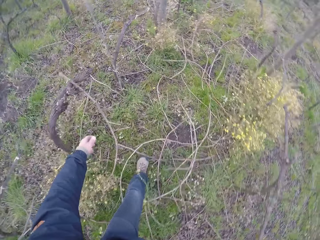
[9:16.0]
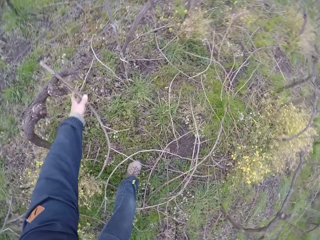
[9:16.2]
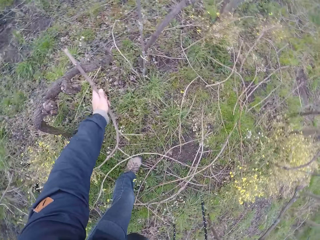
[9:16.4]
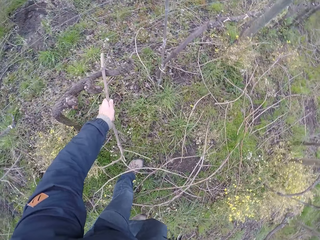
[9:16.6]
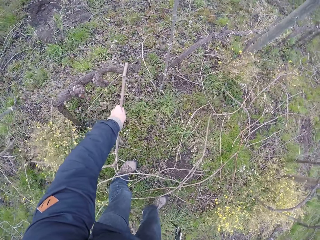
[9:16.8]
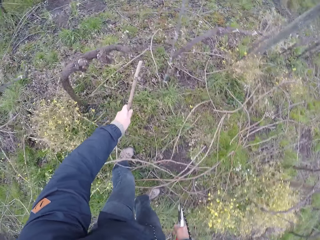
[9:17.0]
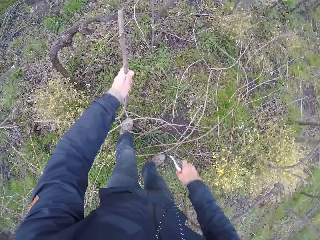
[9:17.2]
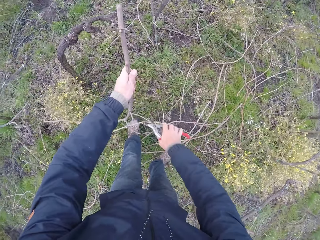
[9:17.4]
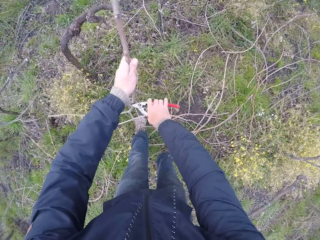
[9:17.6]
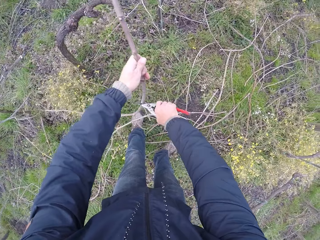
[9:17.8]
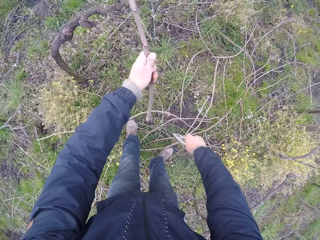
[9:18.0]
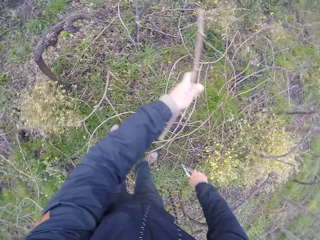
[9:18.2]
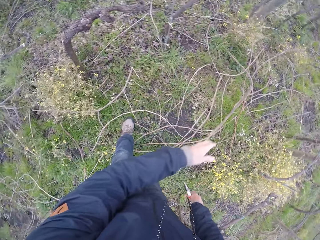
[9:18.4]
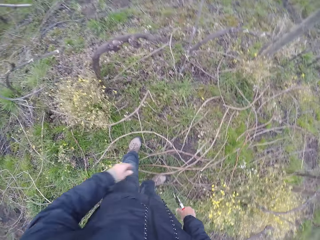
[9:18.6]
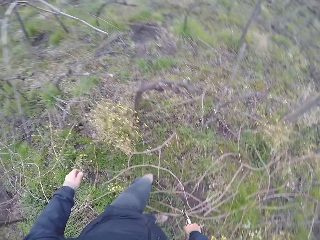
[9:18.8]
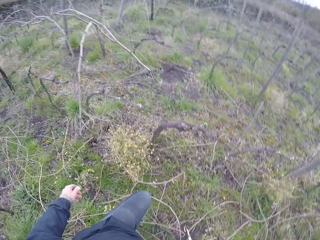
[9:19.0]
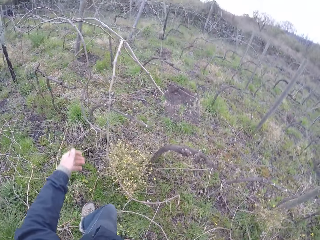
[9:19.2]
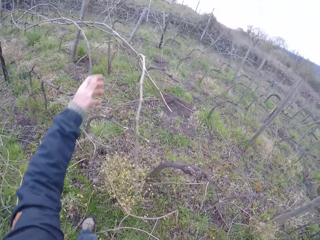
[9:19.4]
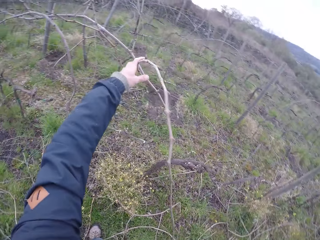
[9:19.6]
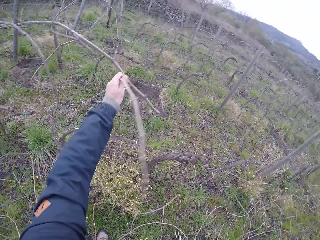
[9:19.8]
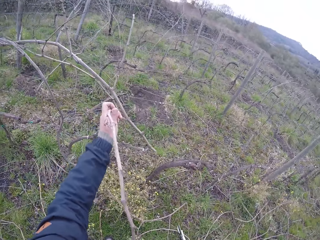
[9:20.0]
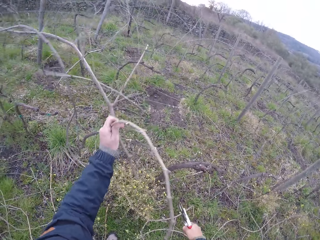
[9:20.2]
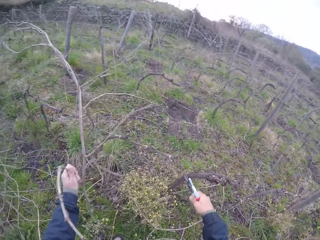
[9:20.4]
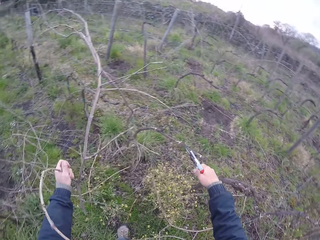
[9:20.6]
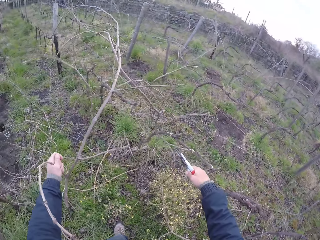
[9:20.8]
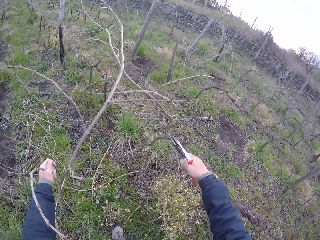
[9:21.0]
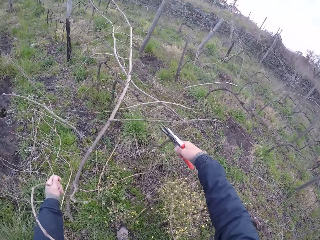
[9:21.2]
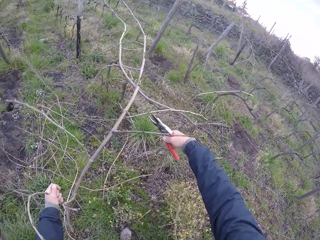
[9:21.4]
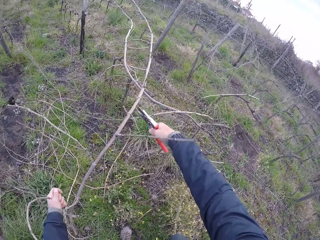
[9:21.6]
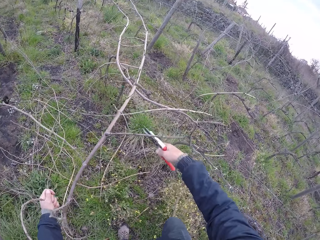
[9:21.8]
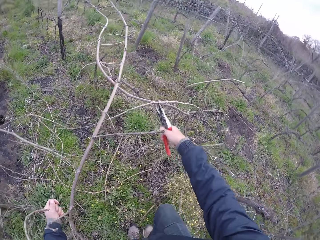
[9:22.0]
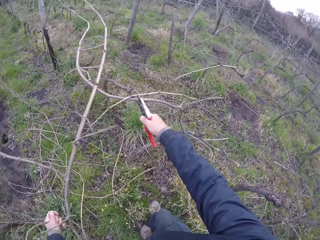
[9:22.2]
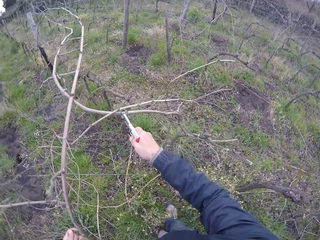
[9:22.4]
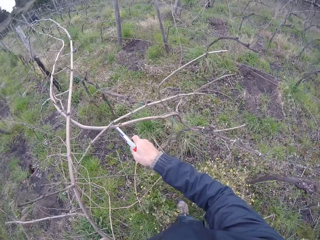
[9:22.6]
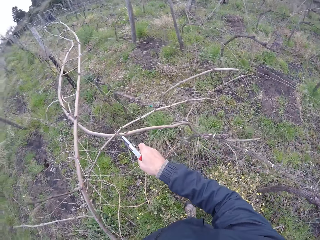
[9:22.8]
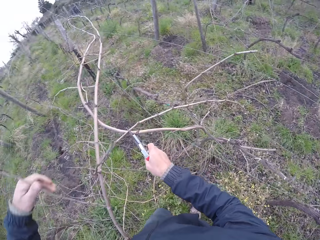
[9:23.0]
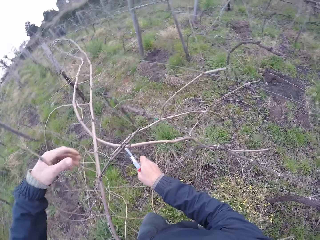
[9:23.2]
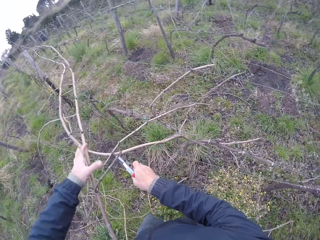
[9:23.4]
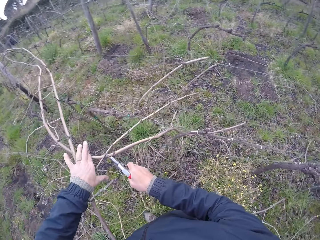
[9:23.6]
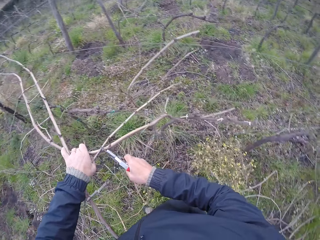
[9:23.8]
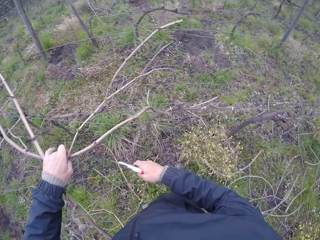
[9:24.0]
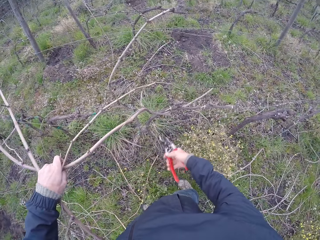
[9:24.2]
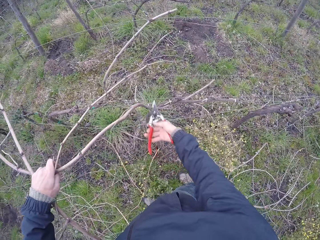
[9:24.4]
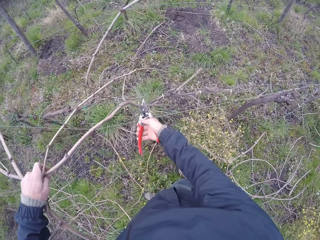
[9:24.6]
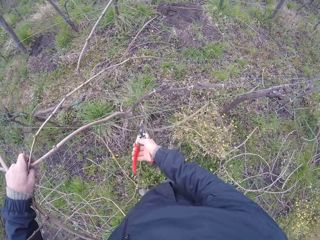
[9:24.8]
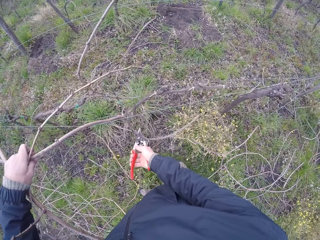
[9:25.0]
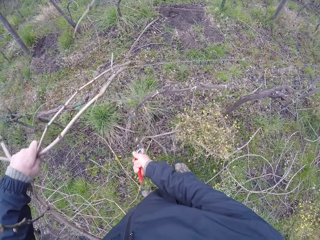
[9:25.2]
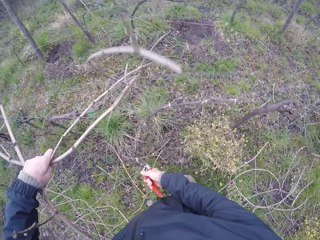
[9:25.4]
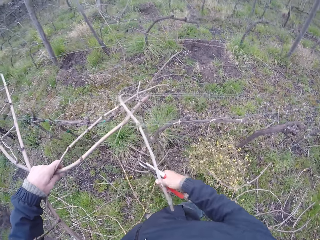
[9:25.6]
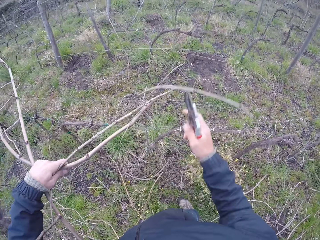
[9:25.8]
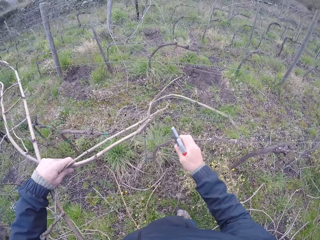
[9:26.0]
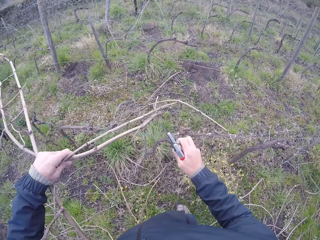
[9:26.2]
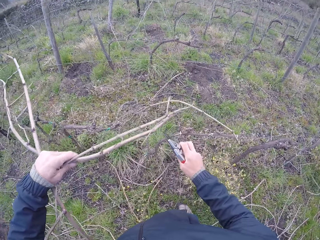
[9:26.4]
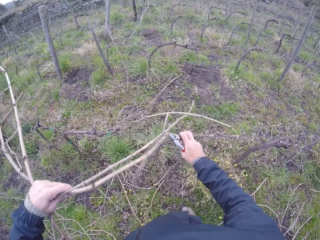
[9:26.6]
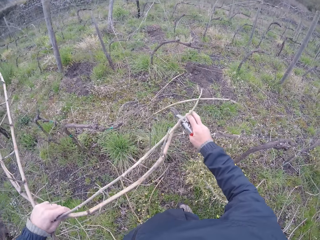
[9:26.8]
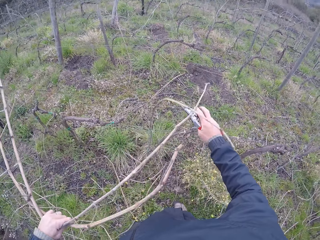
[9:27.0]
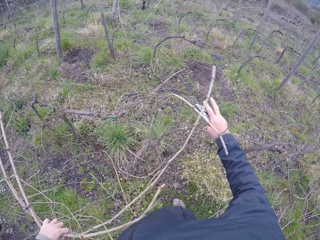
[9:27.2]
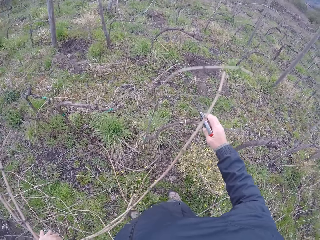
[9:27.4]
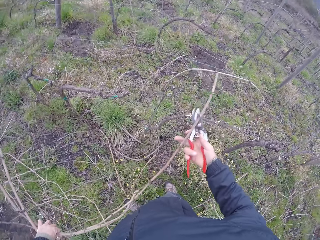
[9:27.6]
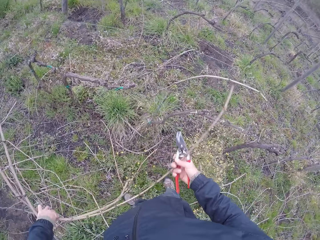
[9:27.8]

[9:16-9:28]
The camera wearer picks a branch from the ground with his left hand. He prunes the branch in his left hand with the pruner in his right hand. He drops the branch on the ground with the left hand. He pulls a branch from the wired fence with his left hand. He holds a branch with the left hand. He prunes the branch in his left hand with the pruner in his right hand. He pulls the wired fence with his right hand.

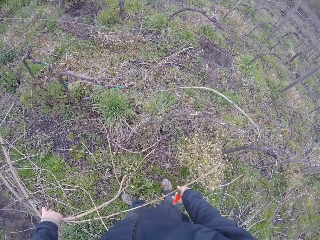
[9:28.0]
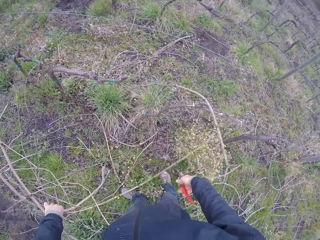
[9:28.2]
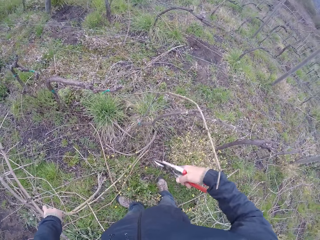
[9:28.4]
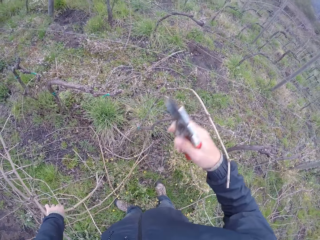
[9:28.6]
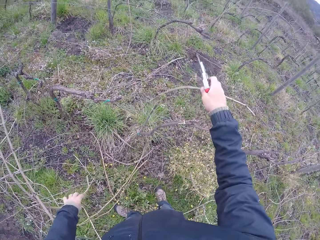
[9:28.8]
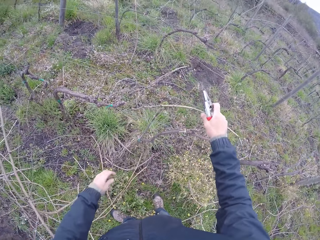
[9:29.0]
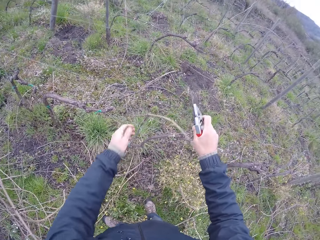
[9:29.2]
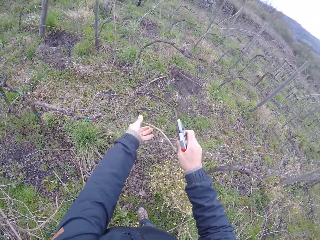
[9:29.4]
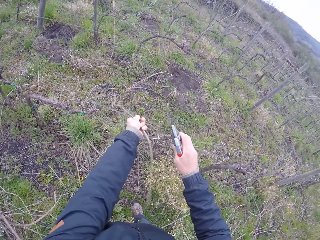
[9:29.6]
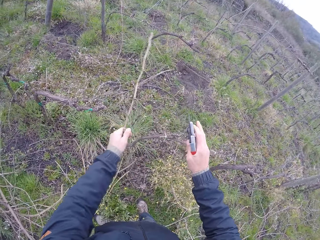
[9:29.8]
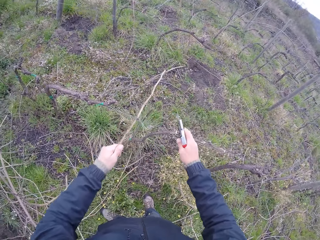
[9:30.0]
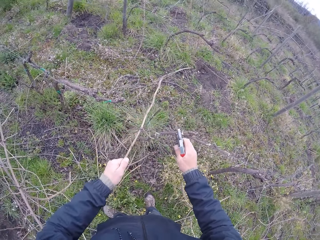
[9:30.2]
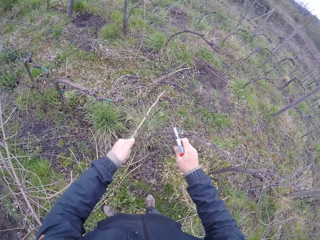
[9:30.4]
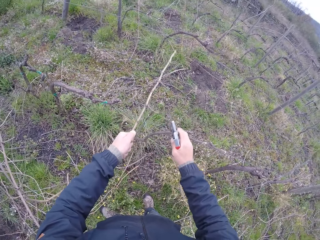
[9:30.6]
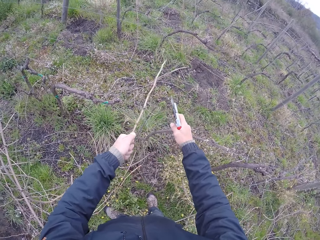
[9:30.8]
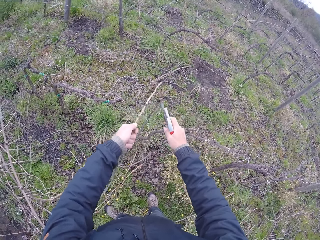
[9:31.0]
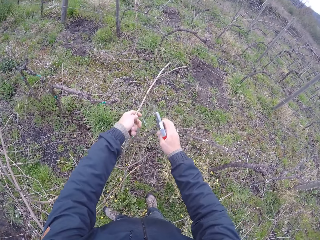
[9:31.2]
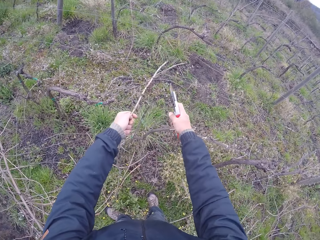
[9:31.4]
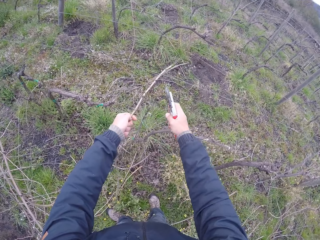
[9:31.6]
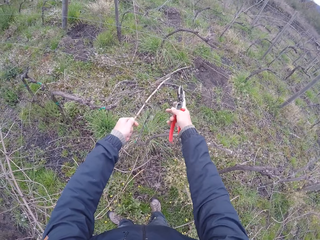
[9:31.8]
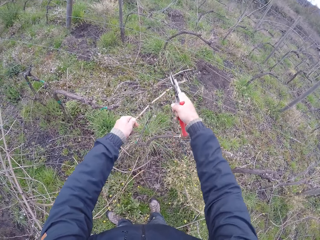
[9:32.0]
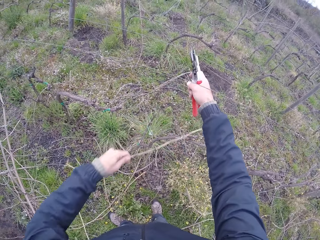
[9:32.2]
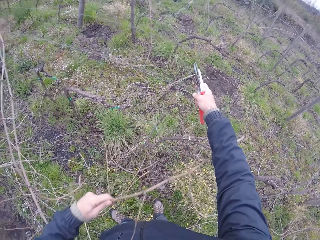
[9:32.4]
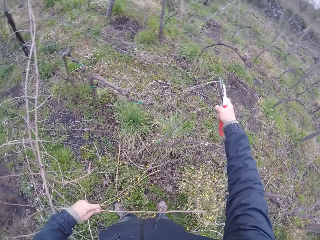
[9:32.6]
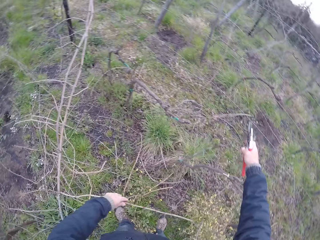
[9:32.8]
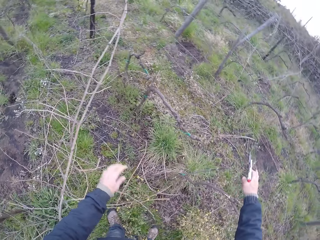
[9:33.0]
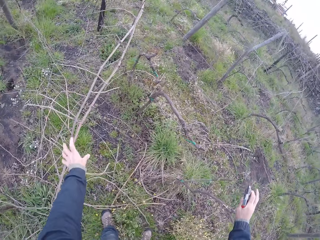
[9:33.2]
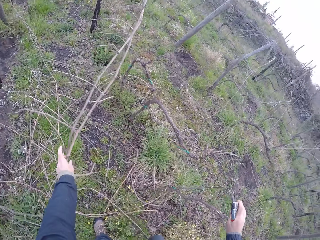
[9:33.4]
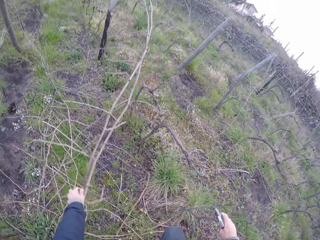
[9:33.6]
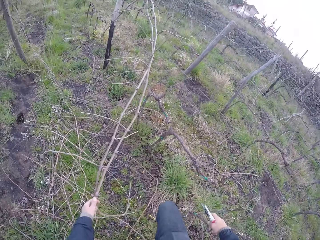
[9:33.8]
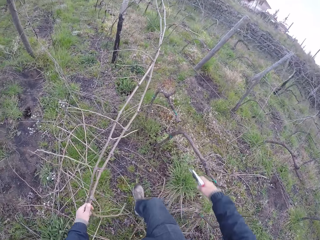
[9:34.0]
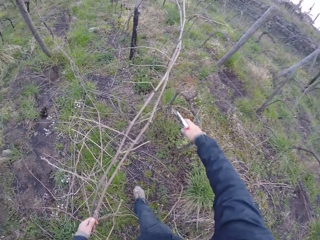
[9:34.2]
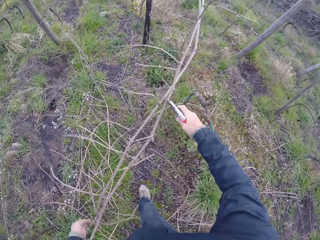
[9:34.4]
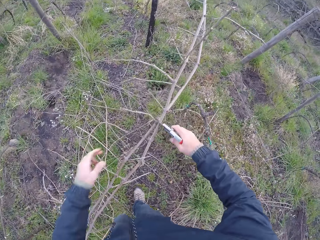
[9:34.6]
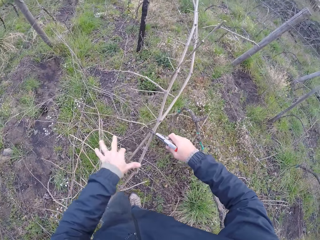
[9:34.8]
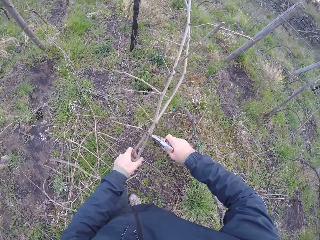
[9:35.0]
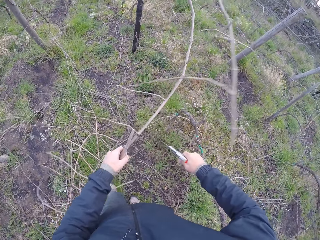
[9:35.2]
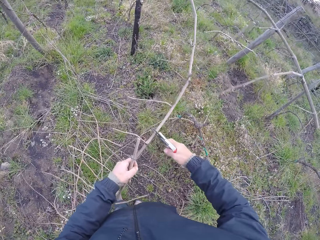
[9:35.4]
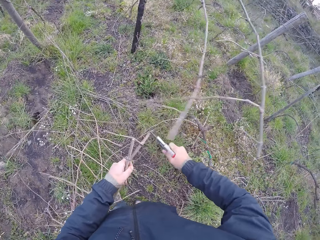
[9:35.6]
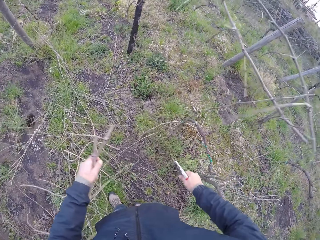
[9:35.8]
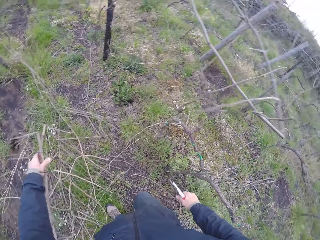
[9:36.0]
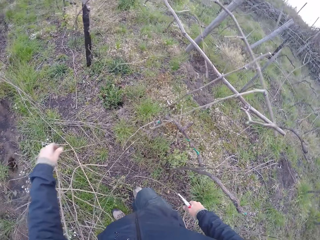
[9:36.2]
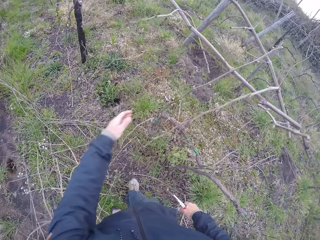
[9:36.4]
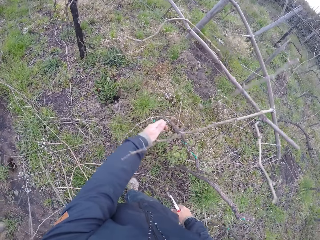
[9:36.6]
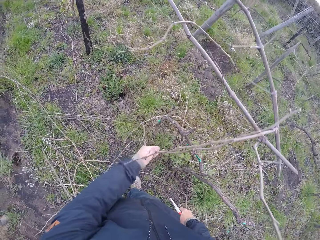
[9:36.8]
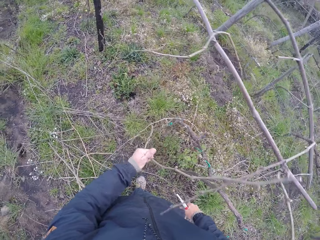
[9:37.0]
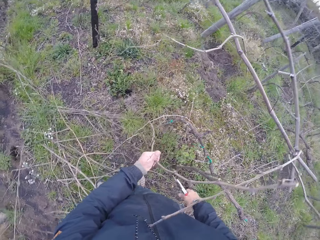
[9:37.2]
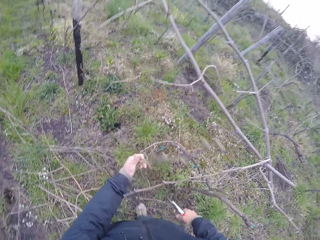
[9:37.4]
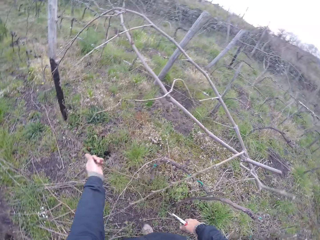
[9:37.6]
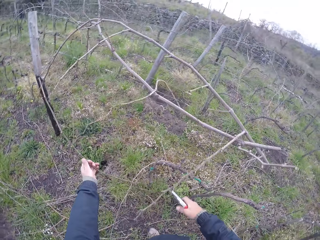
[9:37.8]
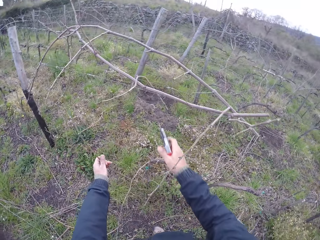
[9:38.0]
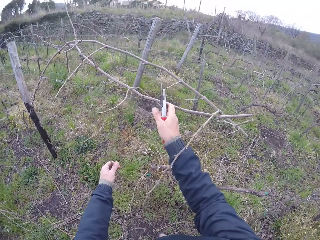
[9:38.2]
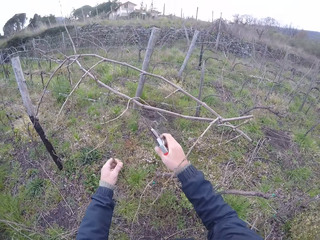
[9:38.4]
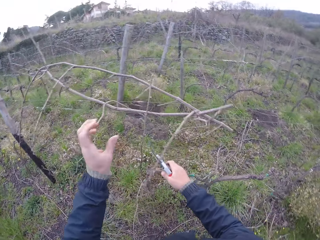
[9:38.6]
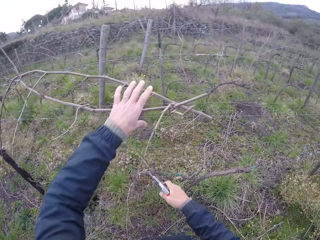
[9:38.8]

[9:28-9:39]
The camera wearer drops the branch in his left hand on the ground. He pulls a branch from the wired fence with his left hand. He picks a branch with the left hand. He pushes barbed wire with the right hand. He drops the branch in his left hand on the ground. He picks some branches from the ground with his left hand. He touches a branch with the left hand. He prunes the branches in his left hand with the pruner in his right hand. He drops the branches in his left hand on the ground. He pulls a branch from the wired fence with his left hand. He picks a branch with the left hand.
